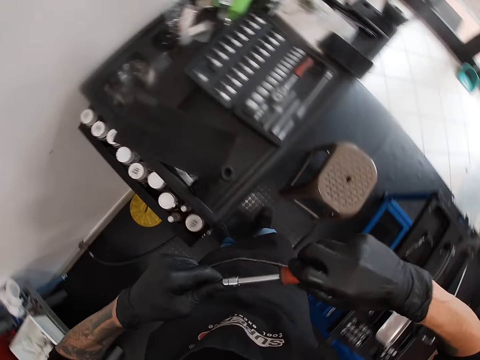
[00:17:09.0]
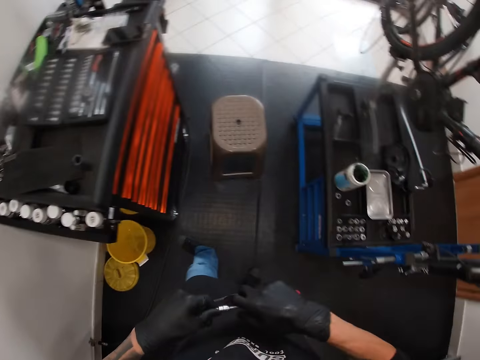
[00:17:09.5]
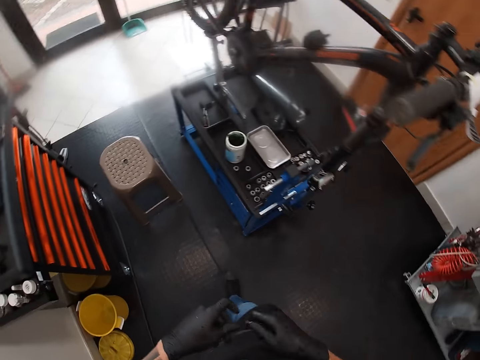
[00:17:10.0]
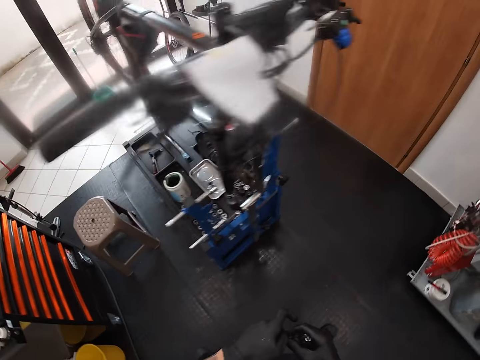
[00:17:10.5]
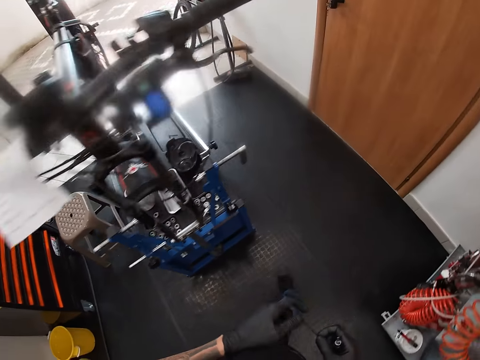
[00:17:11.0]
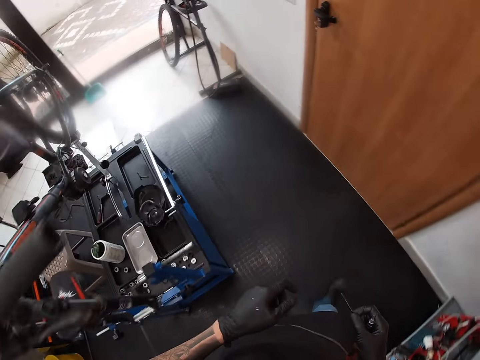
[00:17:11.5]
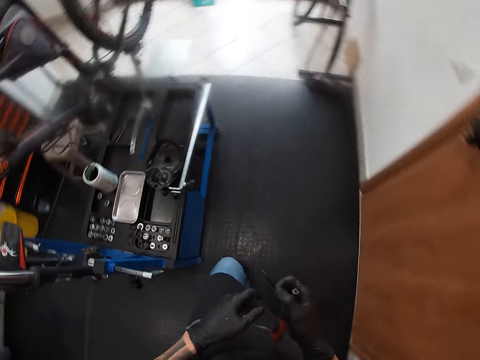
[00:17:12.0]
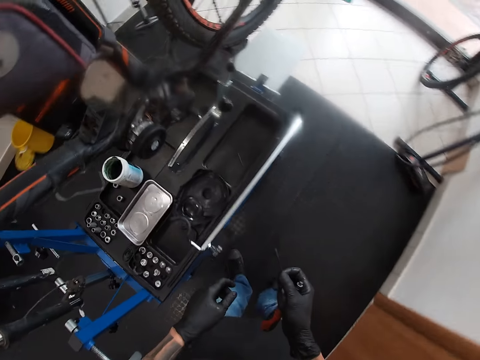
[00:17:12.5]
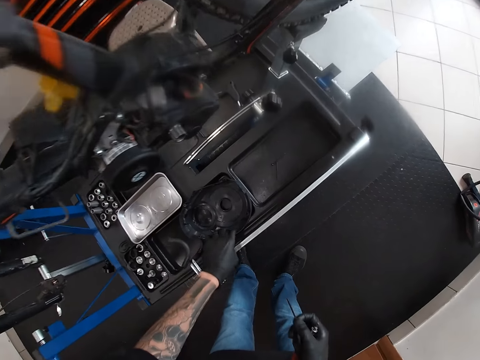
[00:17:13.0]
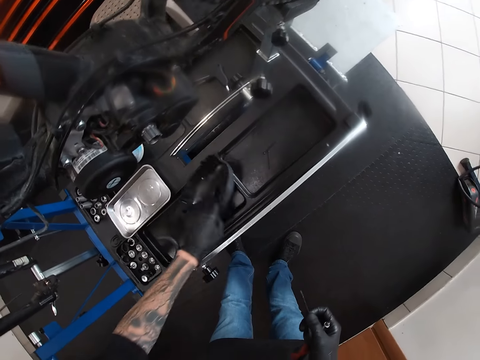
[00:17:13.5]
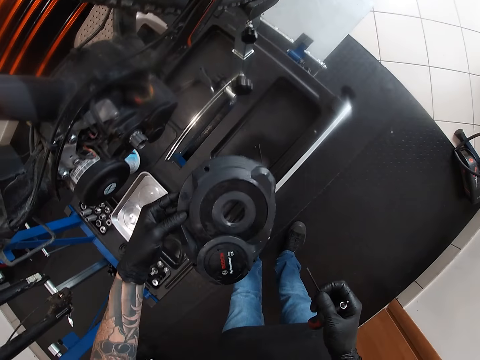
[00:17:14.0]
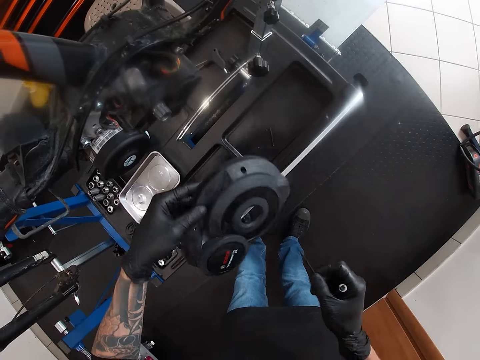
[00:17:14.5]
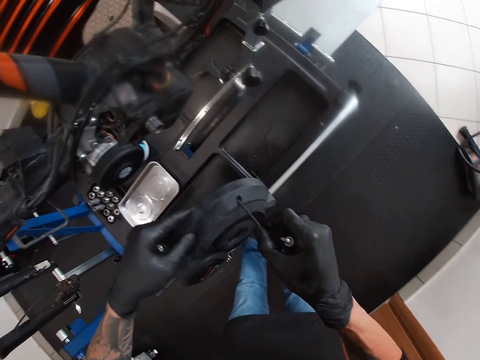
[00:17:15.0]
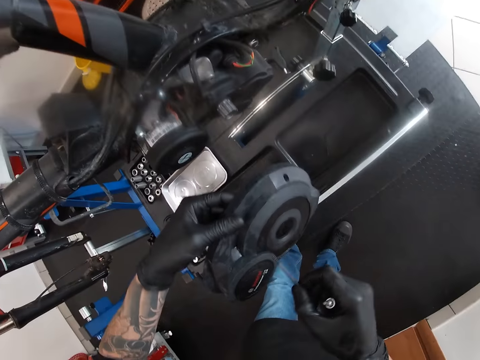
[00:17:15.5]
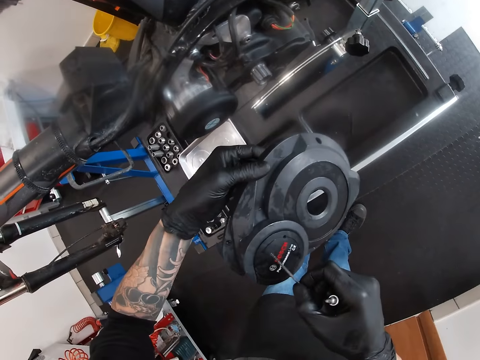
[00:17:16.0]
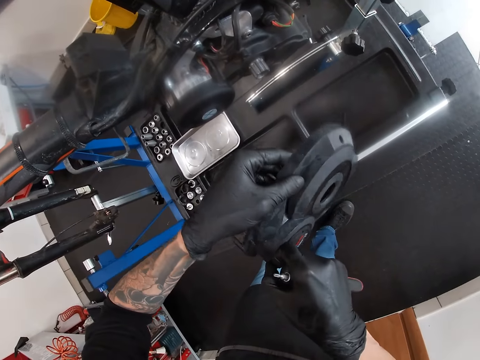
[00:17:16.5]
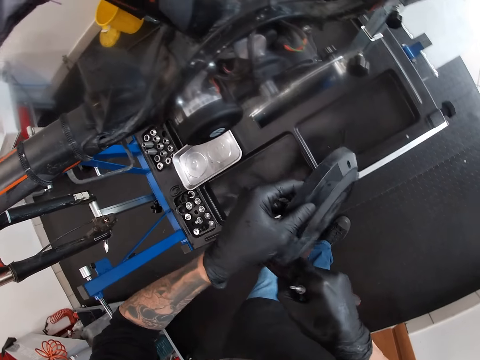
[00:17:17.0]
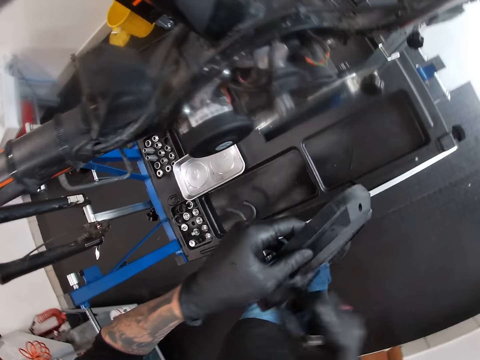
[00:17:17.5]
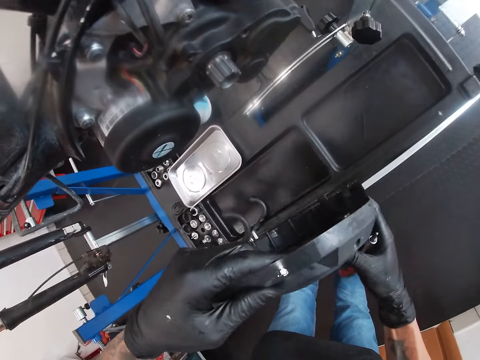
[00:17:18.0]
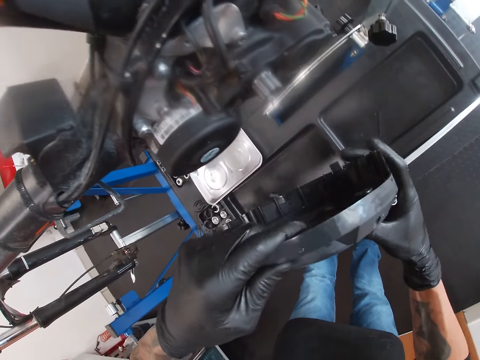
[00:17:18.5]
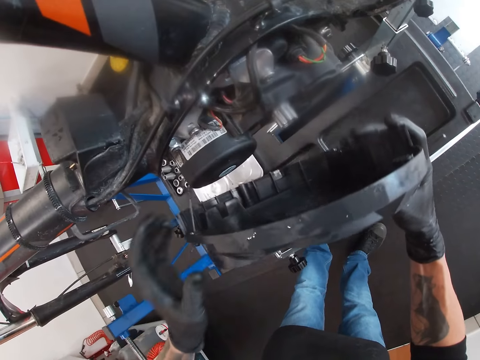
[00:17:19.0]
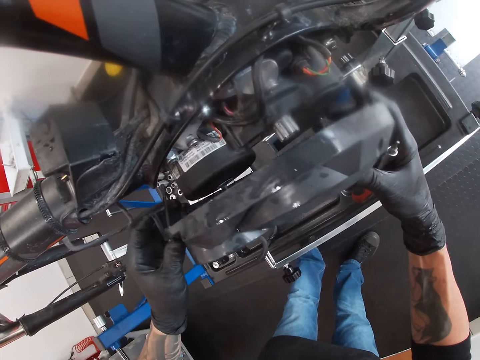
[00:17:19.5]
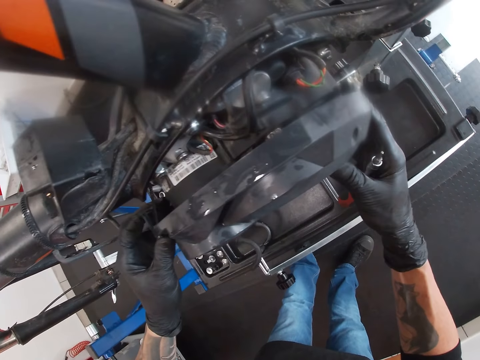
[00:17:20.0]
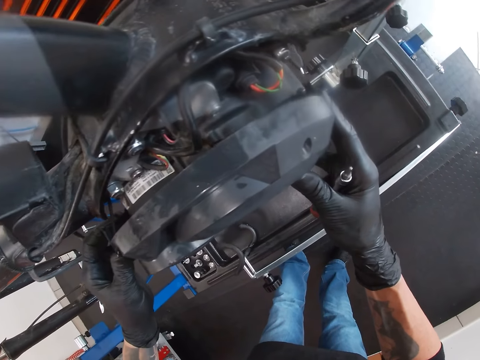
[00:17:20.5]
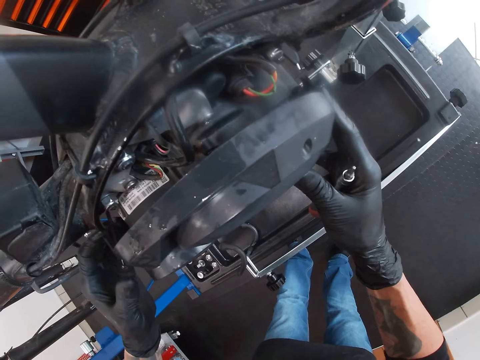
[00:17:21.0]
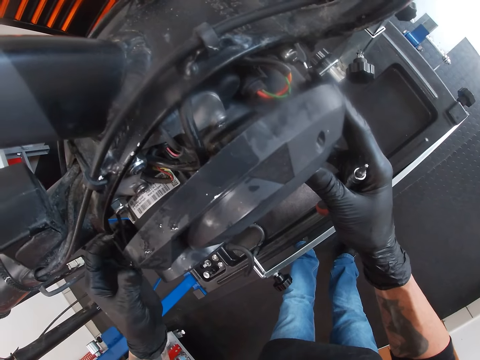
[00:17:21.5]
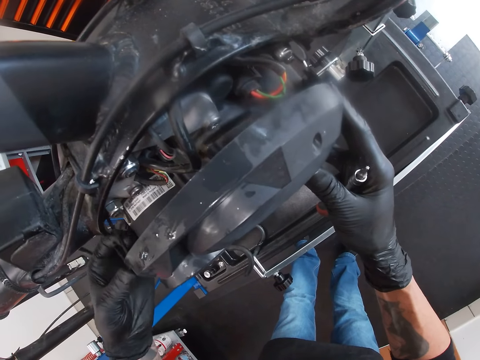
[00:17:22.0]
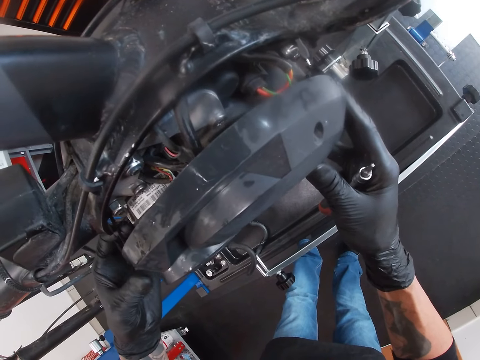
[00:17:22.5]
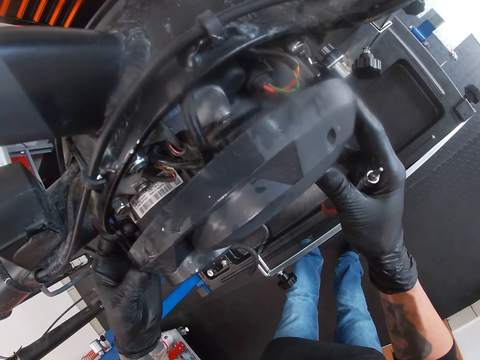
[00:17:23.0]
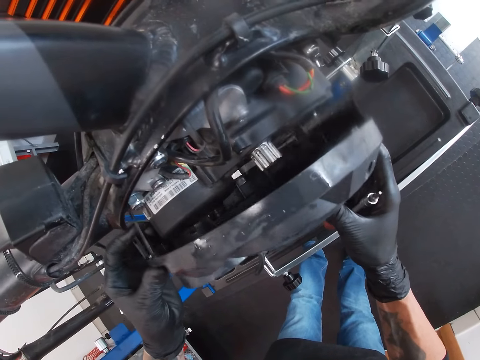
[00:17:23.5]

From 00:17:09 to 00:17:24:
The camera wearer moves towards the bicycle in the workshop. He turns around. He holds the screwdriver in his right hand. He picks up the bicycle engine cover with his left hand. He inserts the screw into the bicycle engine cover with his right hand. He holds the bicycle engine cover with both hands. He fixes the bicycle engine cover on the bicycle engine with both hands.

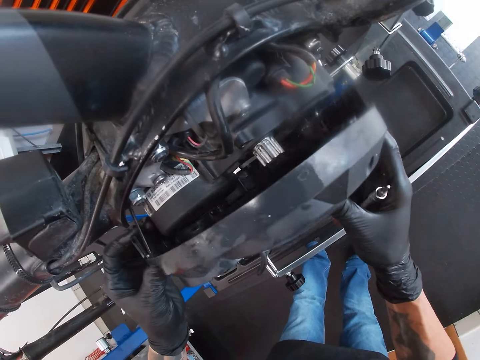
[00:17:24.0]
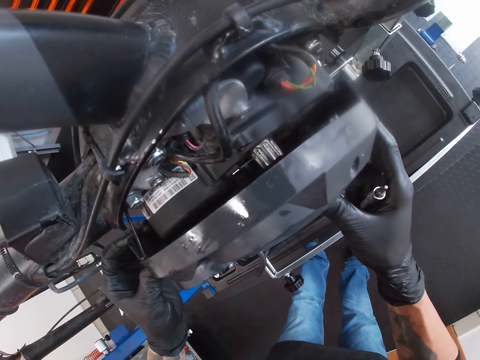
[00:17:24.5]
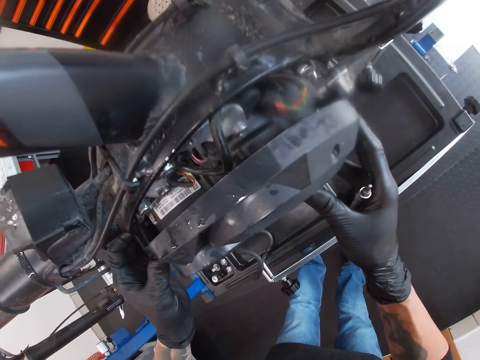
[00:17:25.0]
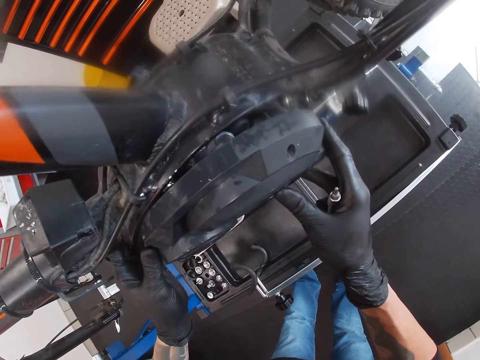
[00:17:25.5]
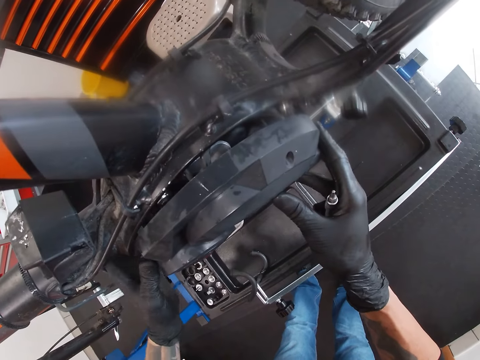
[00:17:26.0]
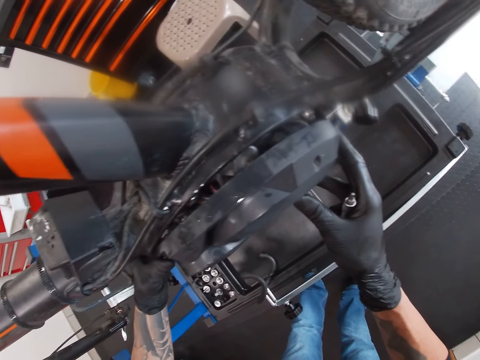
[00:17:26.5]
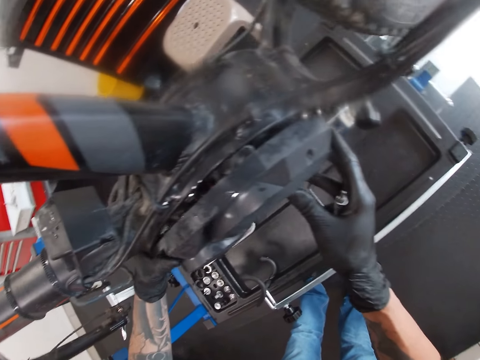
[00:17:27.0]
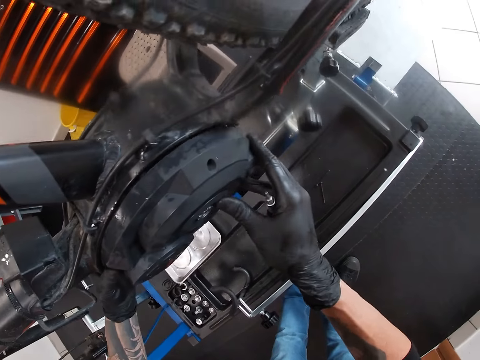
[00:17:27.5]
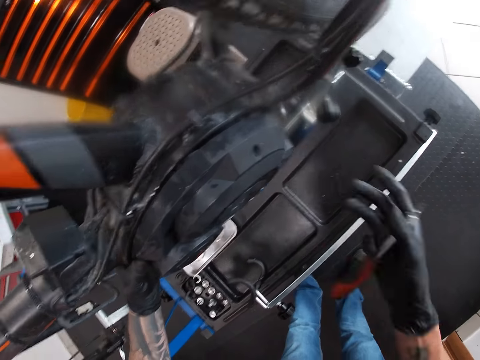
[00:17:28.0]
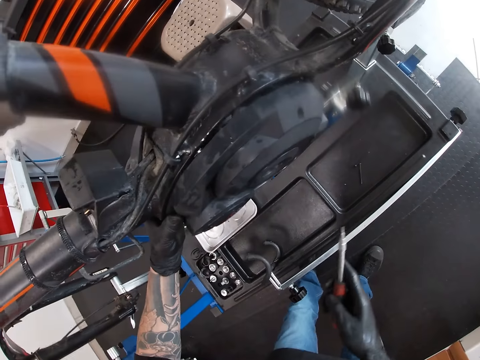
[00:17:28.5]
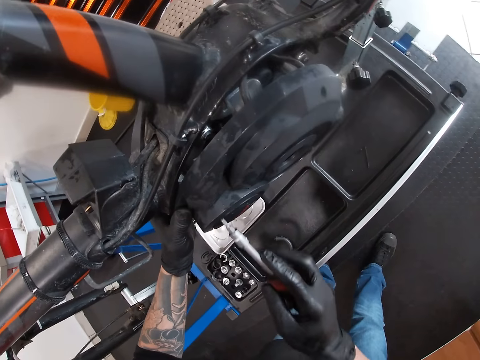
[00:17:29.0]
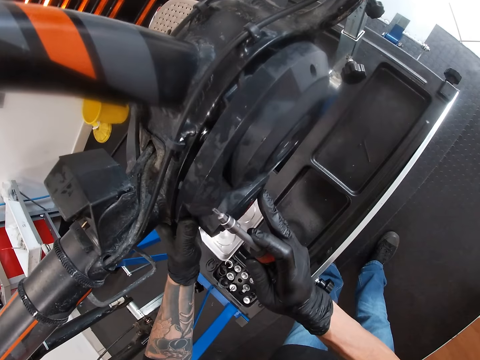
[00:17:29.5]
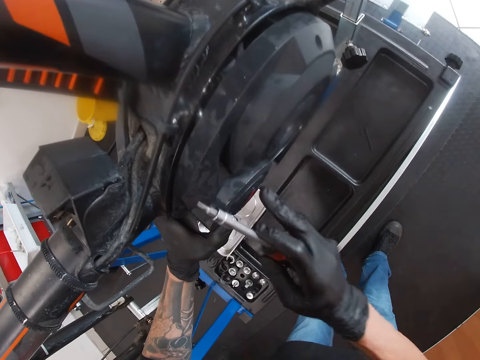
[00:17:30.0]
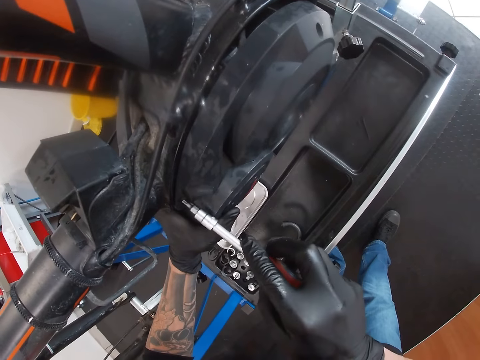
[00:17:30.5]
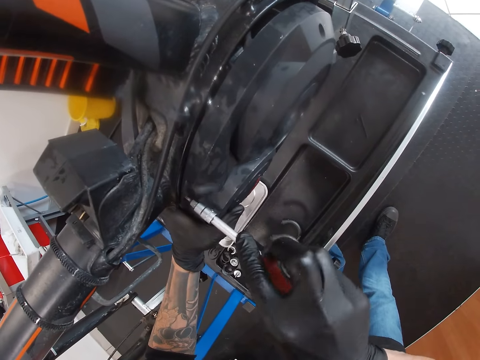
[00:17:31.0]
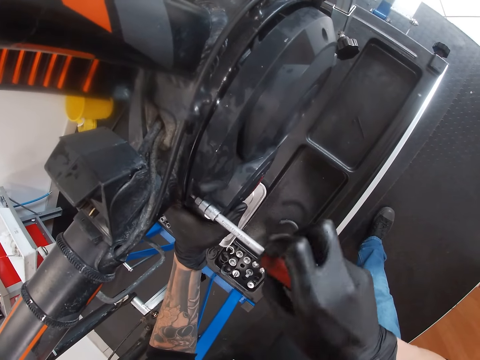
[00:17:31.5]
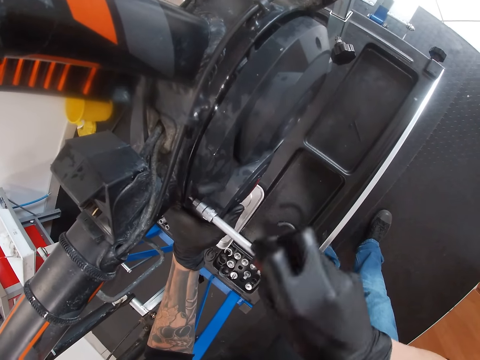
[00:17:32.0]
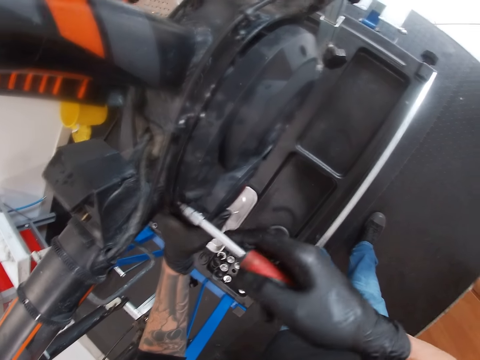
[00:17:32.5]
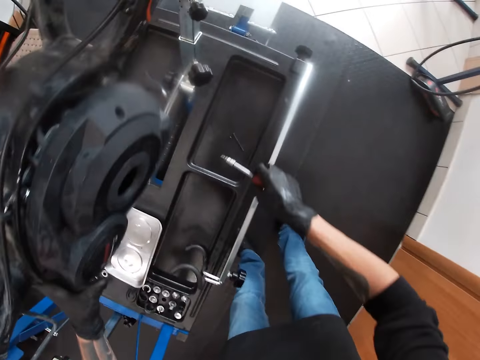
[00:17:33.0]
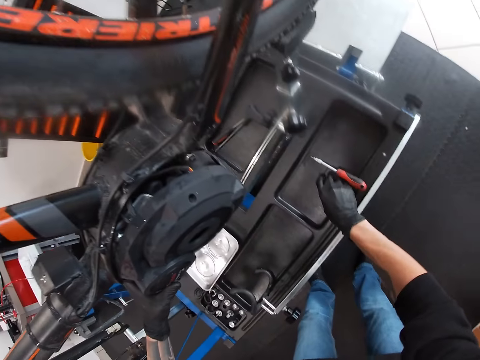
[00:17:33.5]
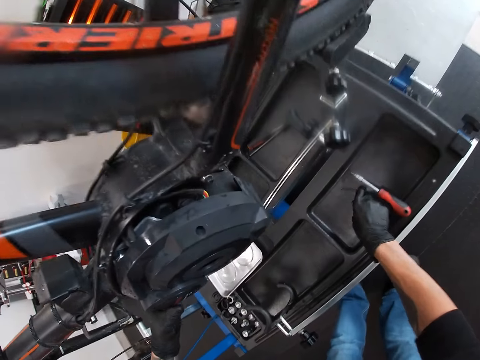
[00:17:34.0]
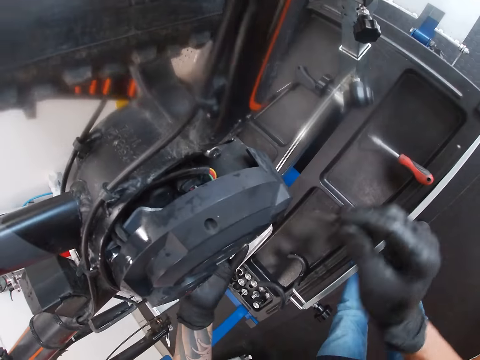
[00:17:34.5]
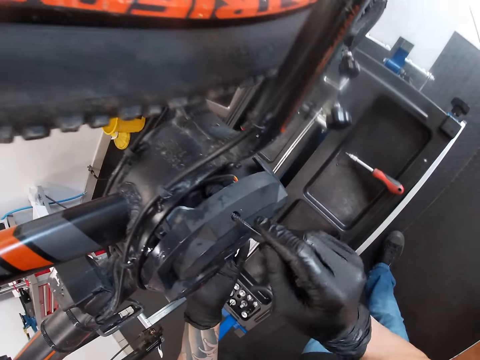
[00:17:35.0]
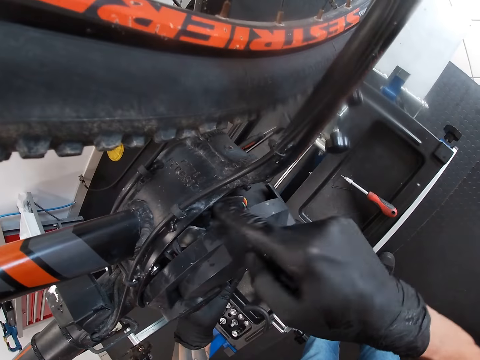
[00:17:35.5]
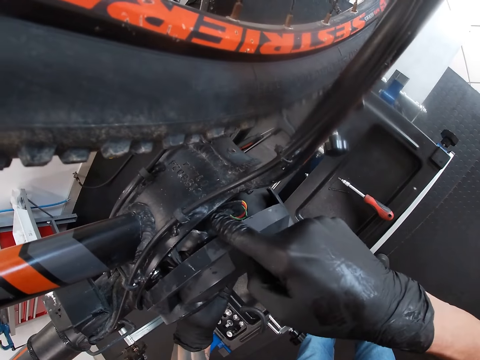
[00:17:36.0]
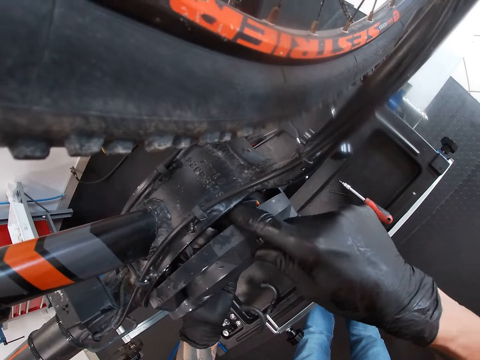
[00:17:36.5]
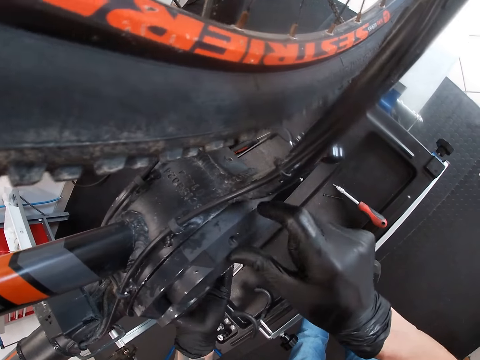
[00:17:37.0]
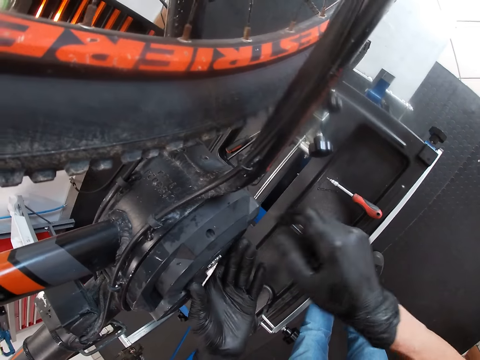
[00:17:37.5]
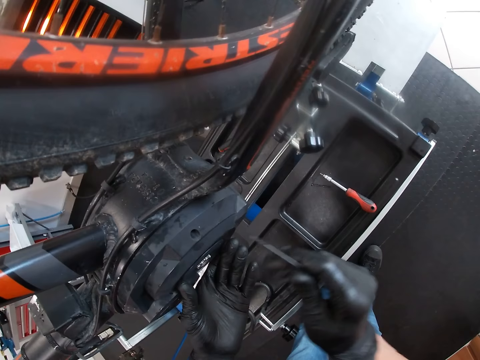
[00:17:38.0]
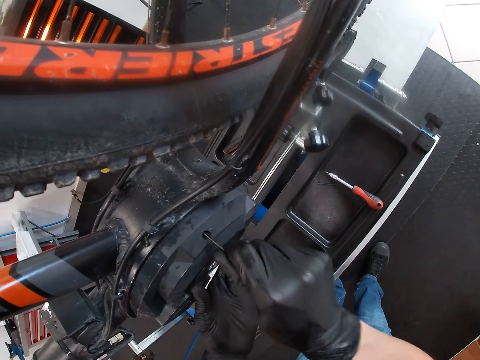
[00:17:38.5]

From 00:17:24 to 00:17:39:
The camera wearer attaches the stator cover or bicycle engine cover on the bike. He holds the bicycle engine cover with his left hand. He tightens the bicycle engine cover with the screwdriver in his right hand. He drops the screwdriver on the bicycle repair stand with his right hand. He picks up the screw from the bicycle repair stand with his right hand. He inserts the screw into the bicycle engine cover with his right hand. He pushes a wire in the stator cover.
